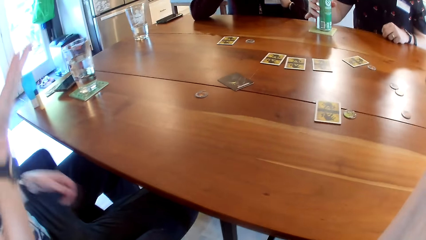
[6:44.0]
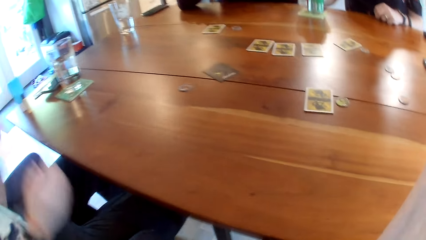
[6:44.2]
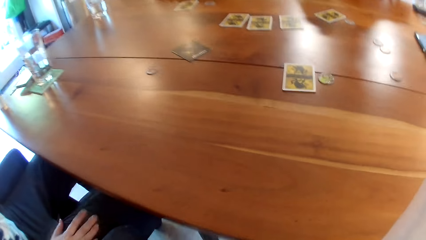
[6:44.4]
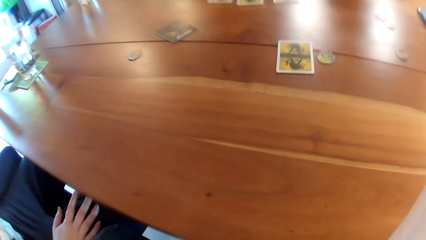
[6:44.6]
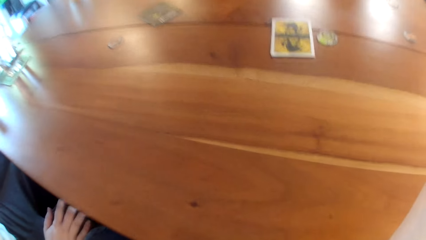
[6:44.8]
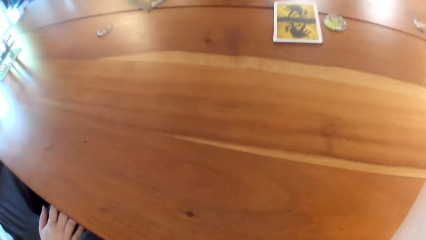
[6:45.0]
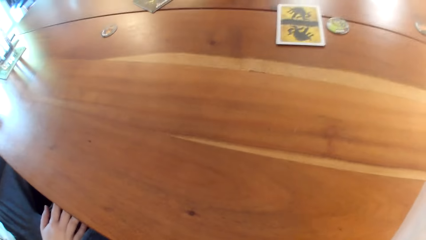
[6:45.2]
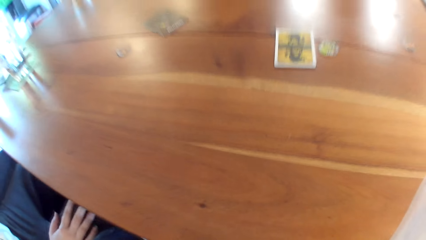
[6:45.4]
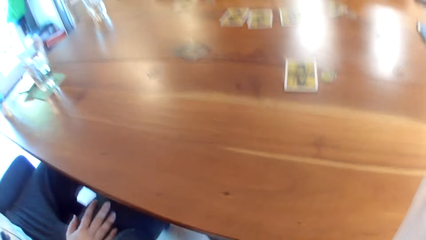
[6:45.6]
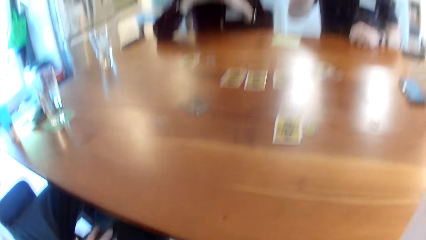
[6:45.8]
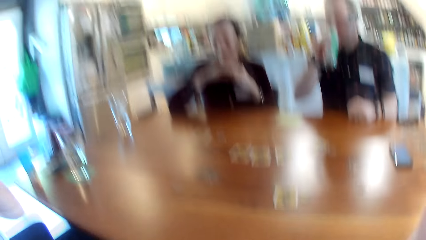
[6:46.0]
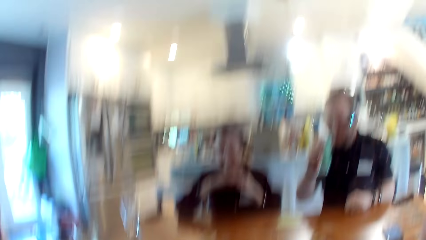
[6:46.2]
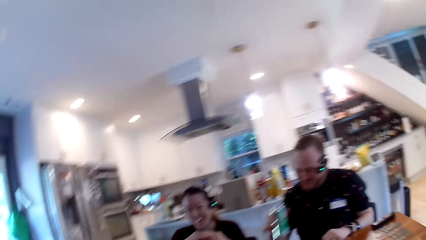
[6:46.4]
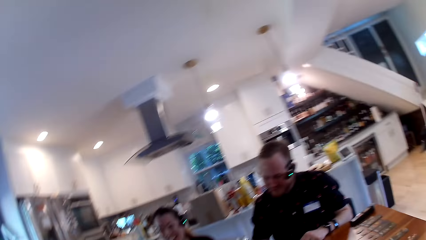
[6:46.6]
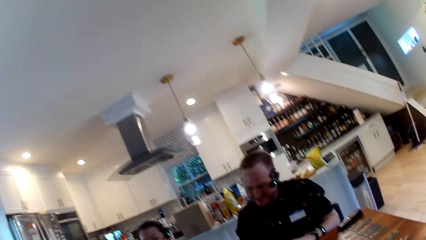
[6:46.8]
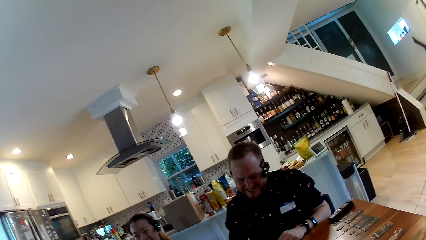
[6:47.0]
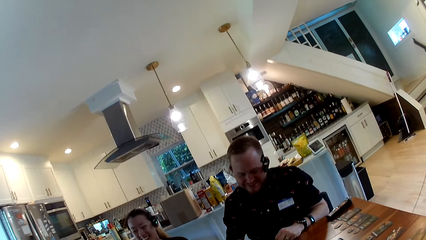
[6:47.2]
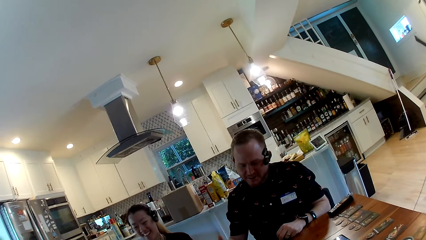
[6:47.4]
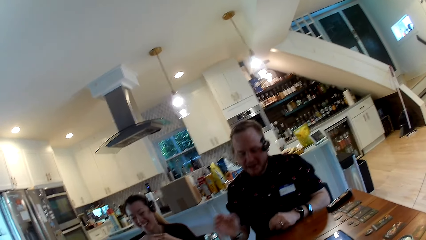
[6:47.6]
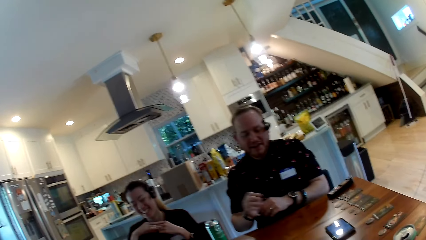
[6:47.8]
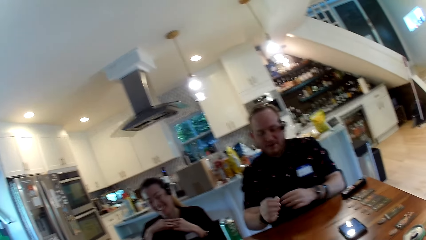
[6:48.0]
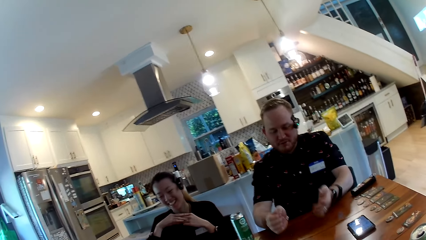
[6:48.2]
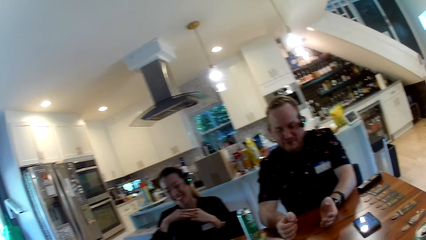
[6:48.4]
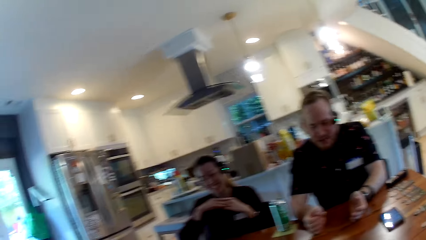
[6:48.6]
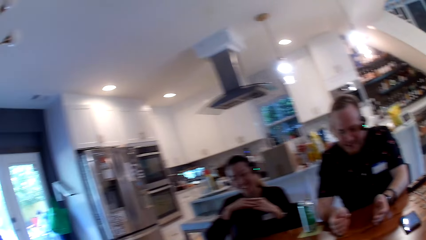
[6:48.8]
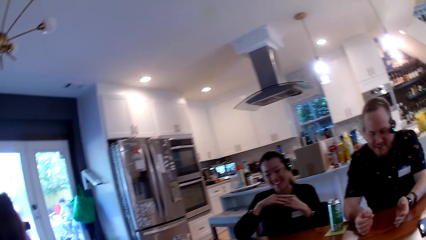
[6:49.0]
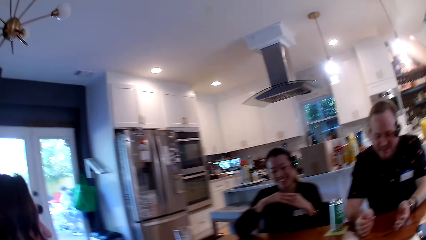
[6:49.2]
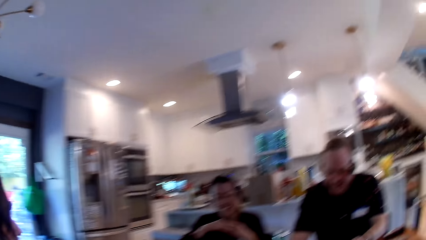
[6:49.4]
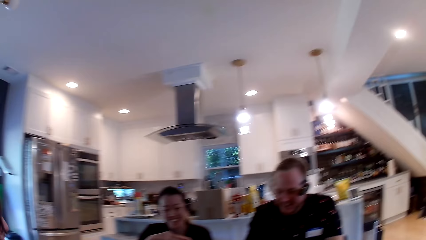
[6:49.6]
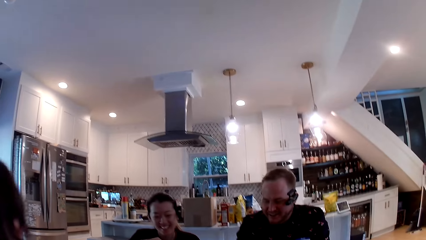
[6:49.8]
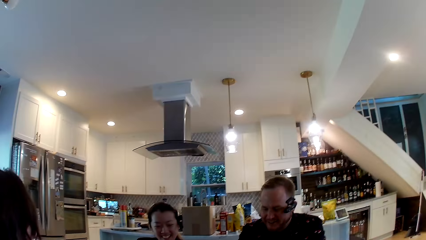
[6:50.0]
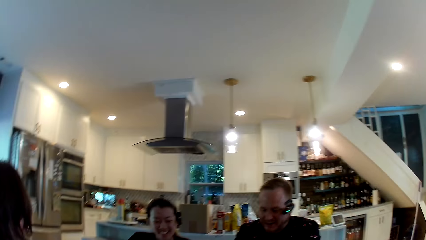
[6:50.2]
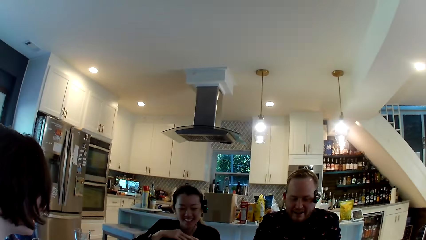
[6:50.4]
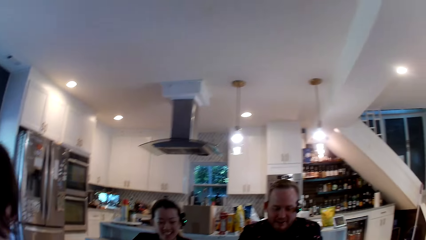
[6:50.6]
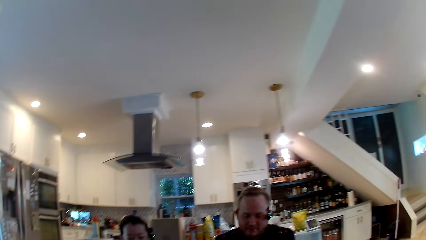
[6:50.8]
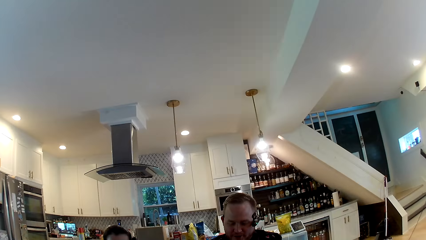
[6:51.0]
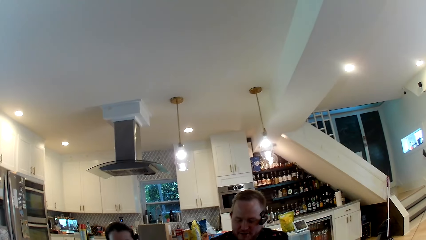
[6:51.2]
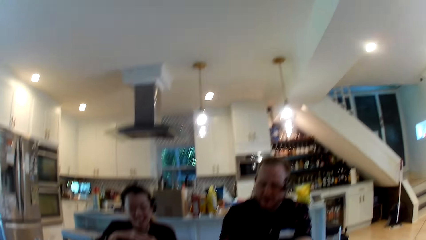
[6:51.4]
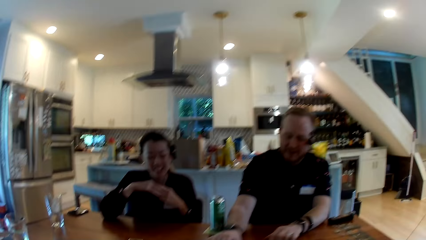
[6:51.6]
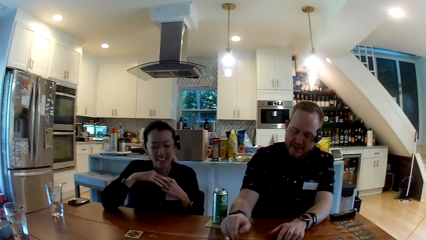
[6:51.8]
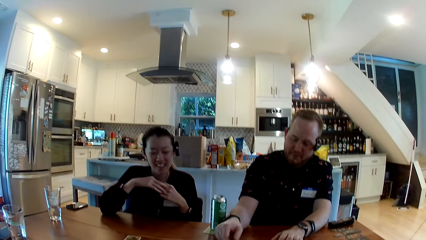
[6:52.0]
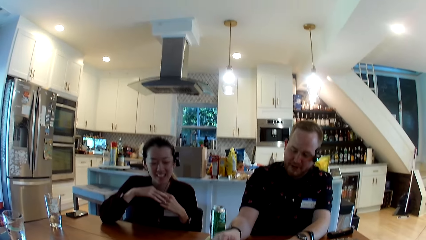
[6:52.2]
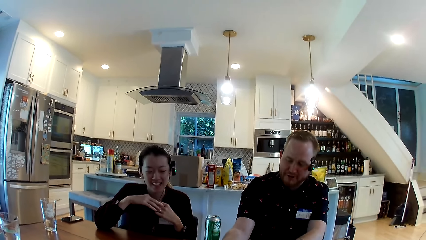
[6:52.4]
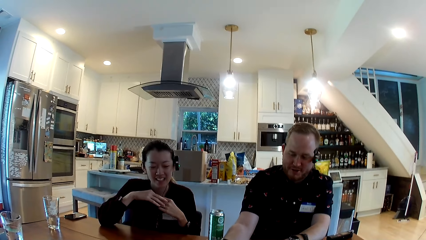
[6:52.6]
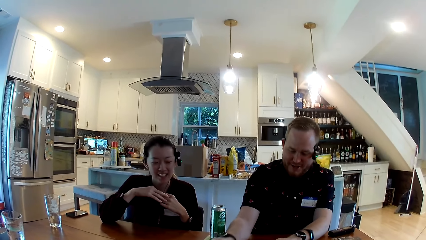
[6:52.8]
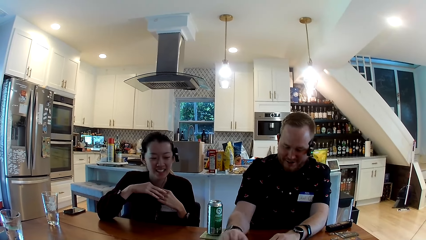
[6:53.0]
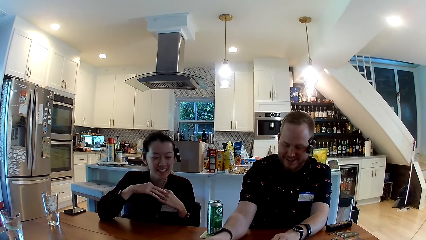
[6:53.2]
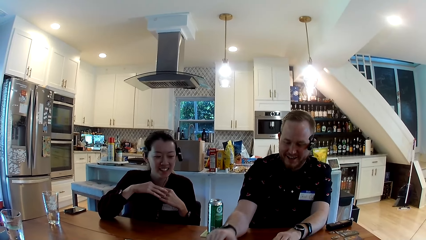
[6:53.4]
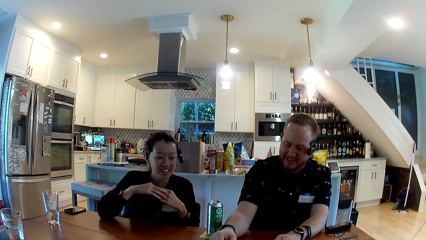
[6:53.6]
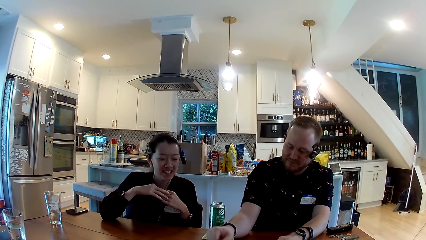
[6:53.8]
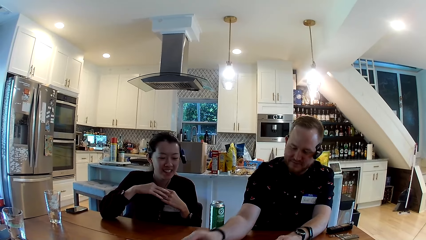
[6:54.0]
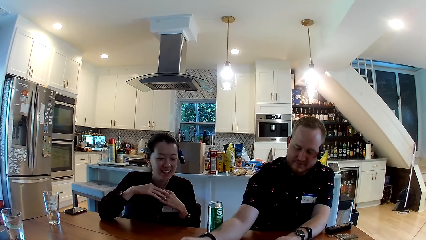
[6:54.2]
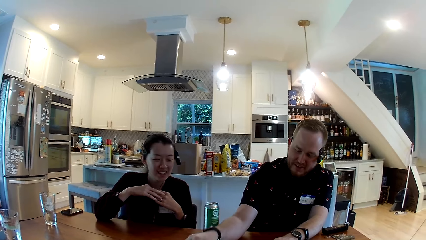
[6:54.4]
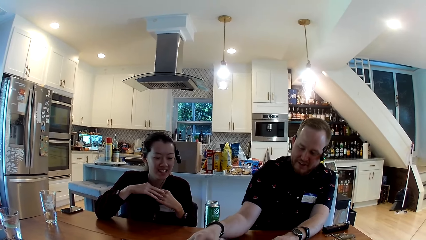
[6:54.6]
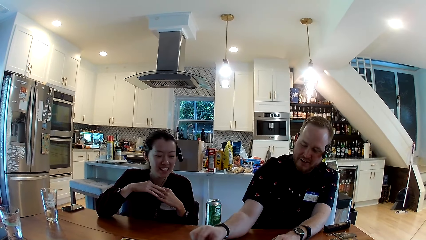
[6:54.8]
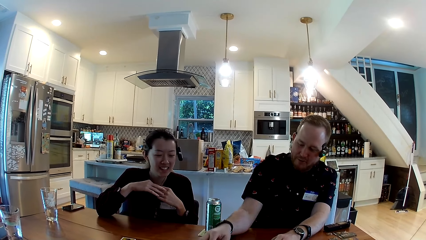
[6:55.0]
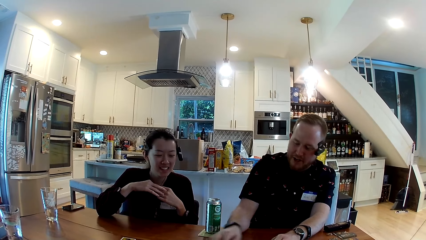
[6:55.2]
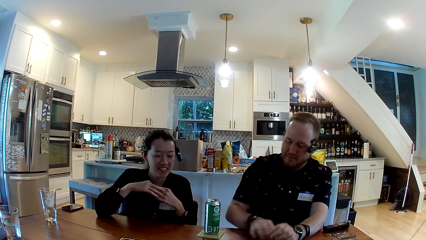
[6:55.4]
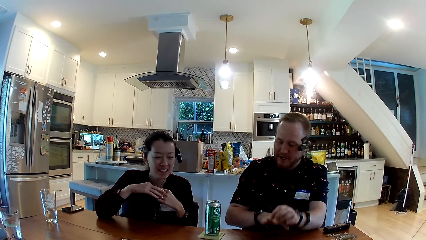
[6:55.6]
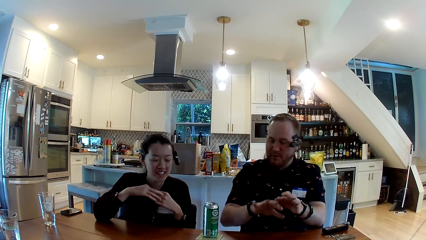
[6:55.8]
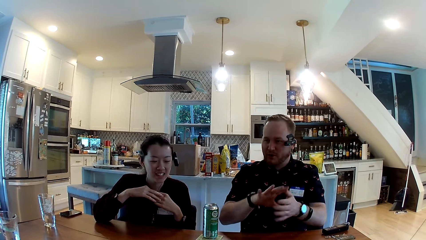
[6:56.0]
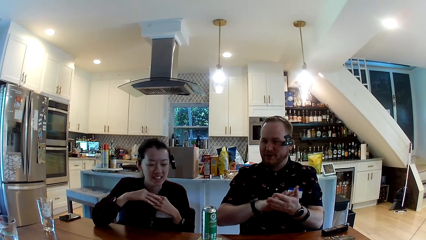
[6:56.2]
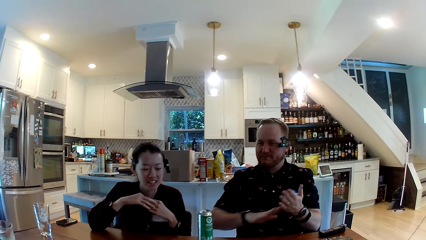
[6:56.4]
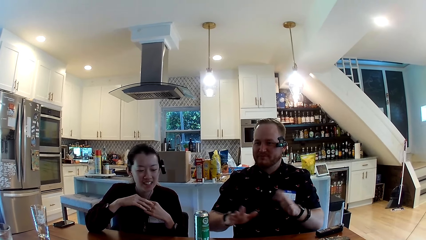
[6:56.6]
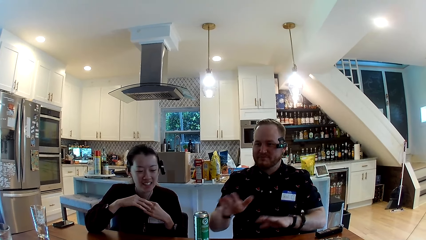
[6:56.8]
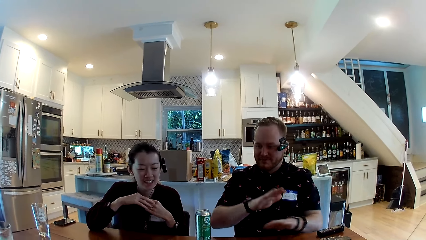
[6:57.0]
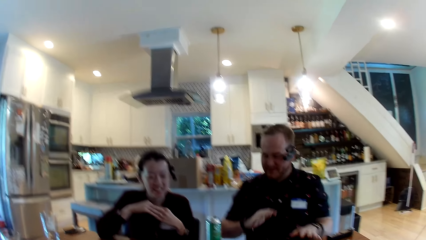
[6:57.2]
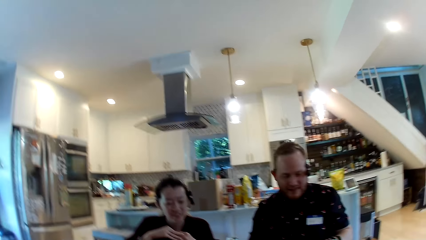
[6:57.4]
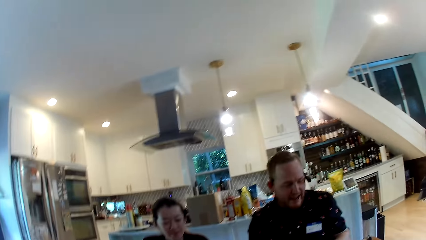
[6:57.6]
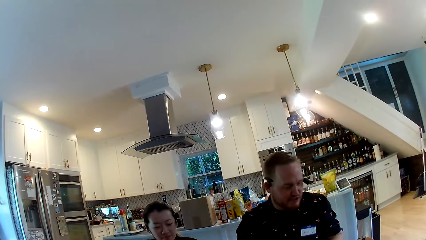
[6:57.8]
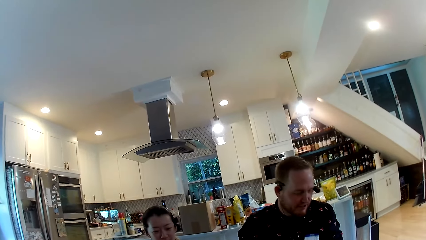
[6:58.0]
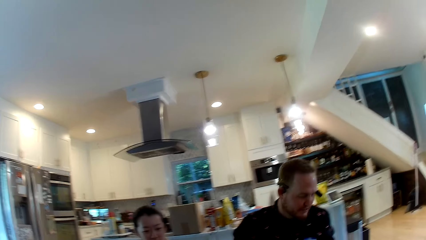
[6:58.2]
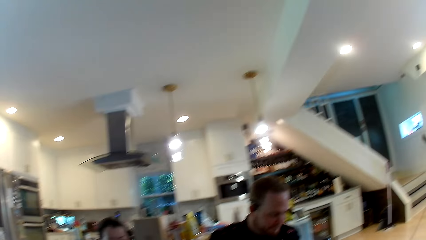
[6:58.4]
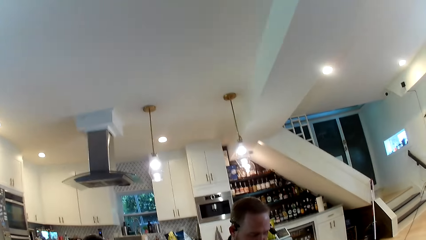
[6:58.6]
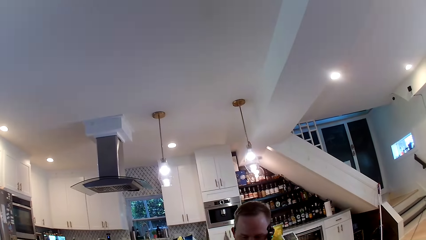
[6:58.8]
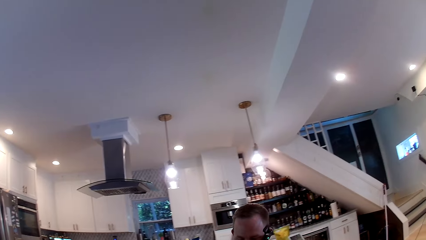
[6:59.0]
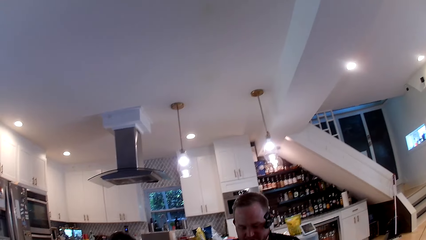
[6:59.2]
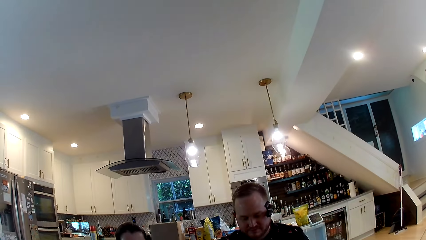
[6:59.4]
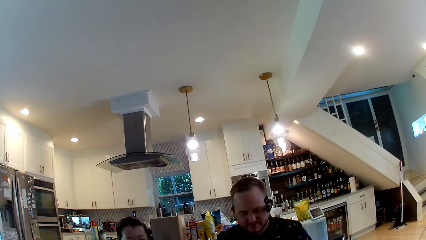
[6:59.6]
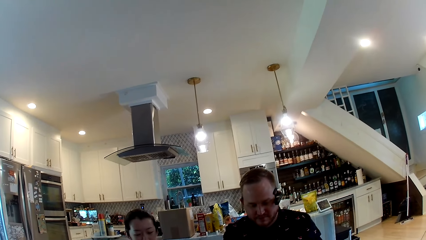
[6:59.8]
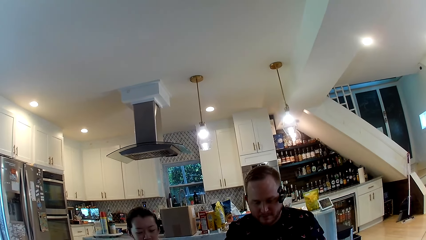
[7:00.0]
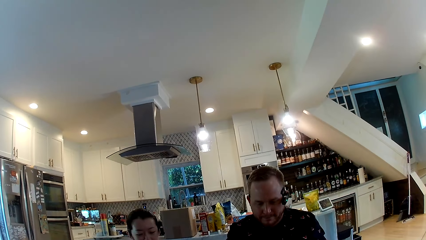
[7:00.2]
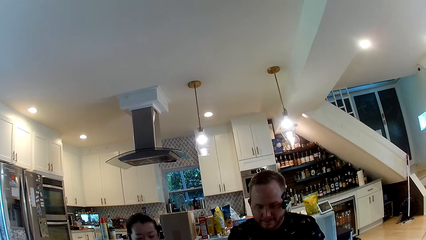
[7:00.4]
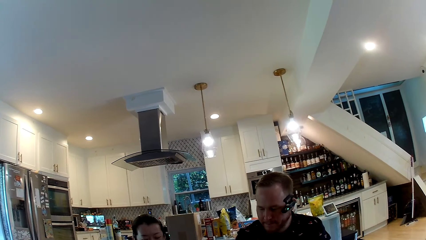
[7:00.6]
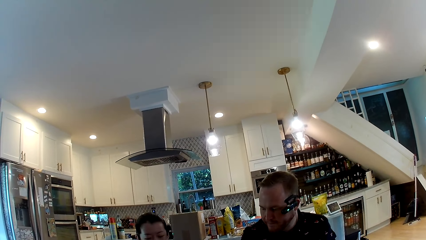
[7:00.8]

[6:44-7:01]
A man takes the canned drink on the table with his right hand. A woman touches her right thigh with her right hand. A lady talks with the camera wearer, another man and another lady. The camera wearer looks around. The other man talks with the camera wearer, the other lady and the first lady.
